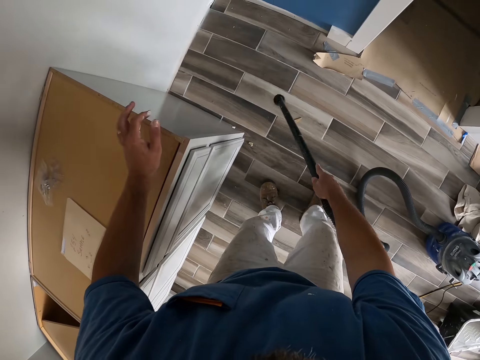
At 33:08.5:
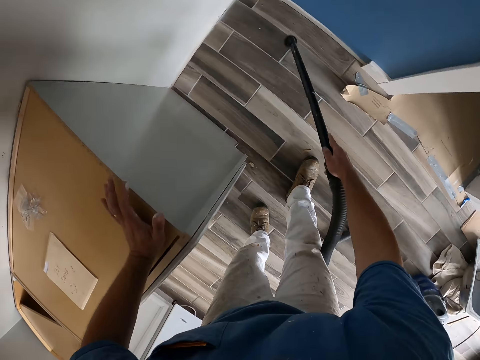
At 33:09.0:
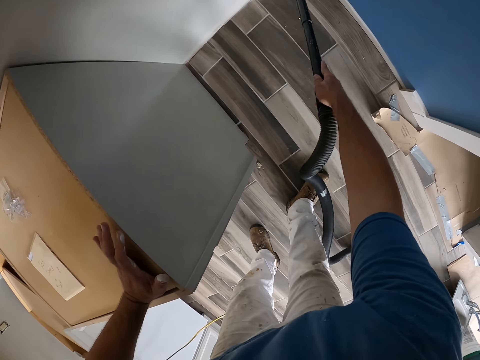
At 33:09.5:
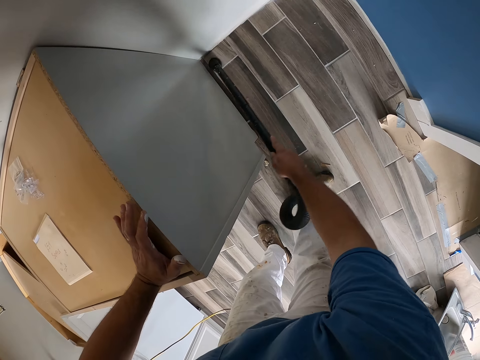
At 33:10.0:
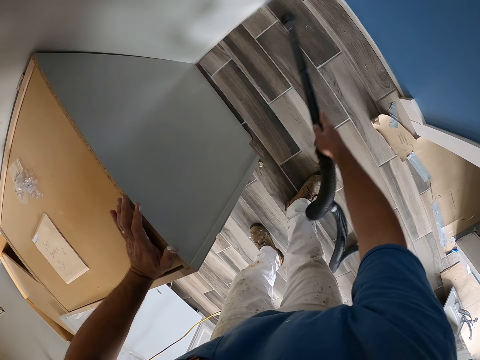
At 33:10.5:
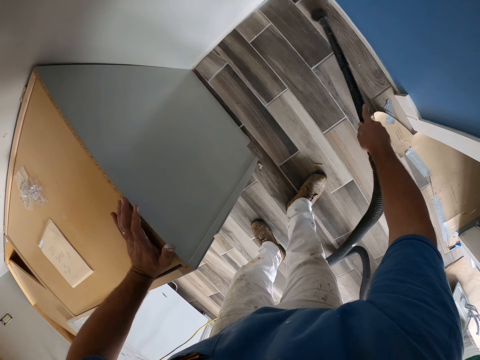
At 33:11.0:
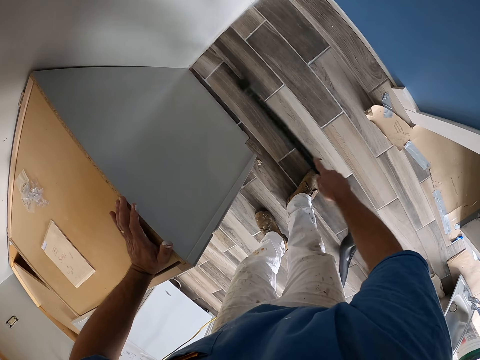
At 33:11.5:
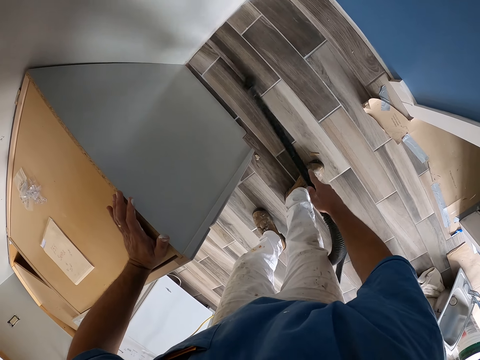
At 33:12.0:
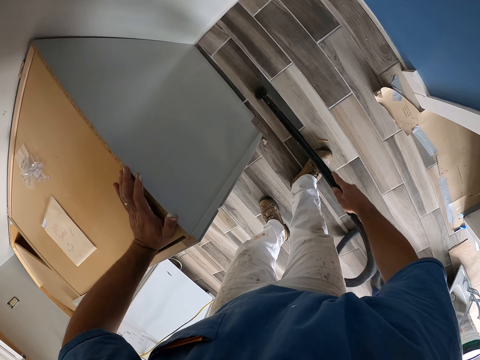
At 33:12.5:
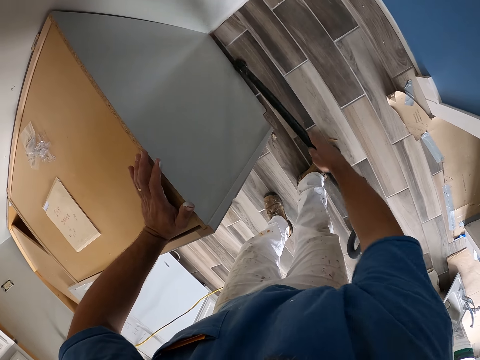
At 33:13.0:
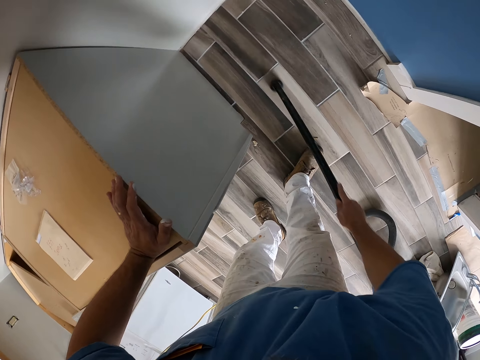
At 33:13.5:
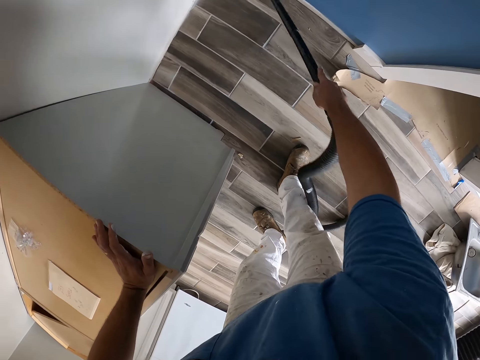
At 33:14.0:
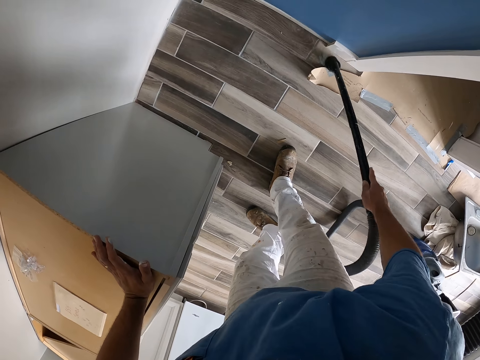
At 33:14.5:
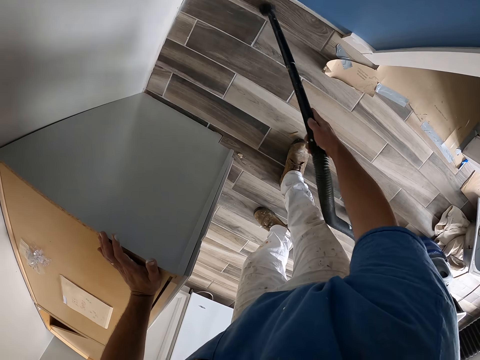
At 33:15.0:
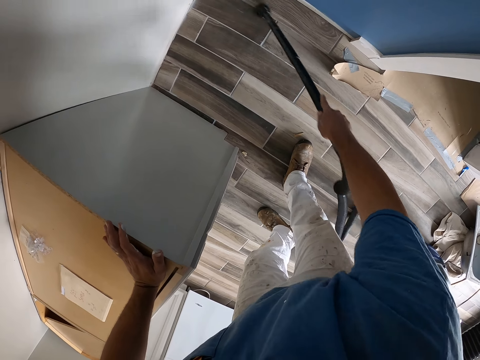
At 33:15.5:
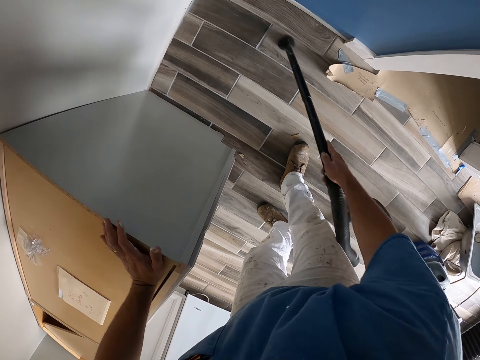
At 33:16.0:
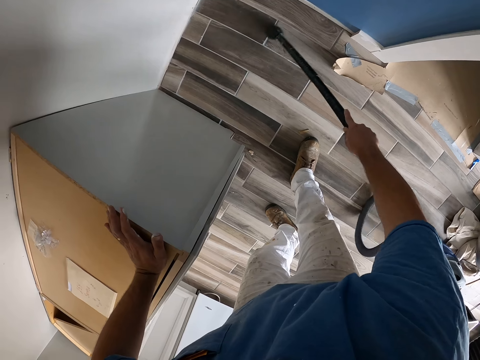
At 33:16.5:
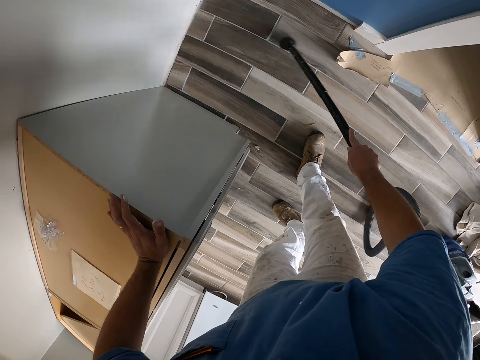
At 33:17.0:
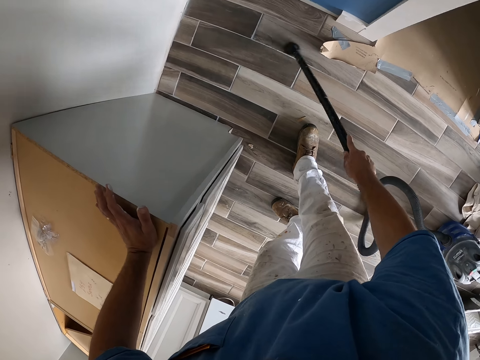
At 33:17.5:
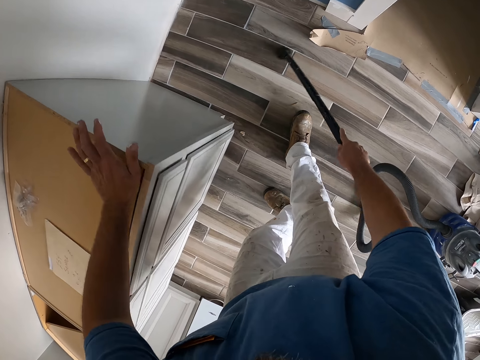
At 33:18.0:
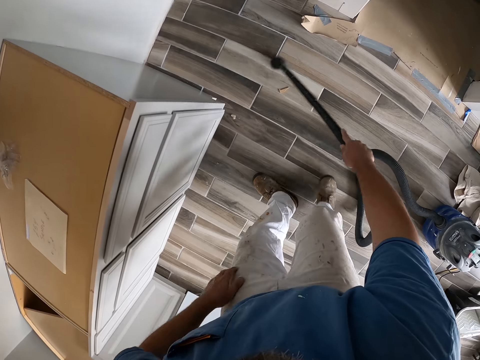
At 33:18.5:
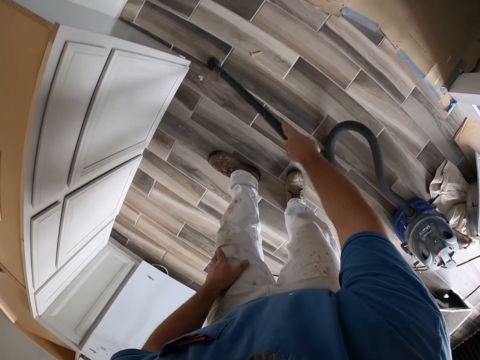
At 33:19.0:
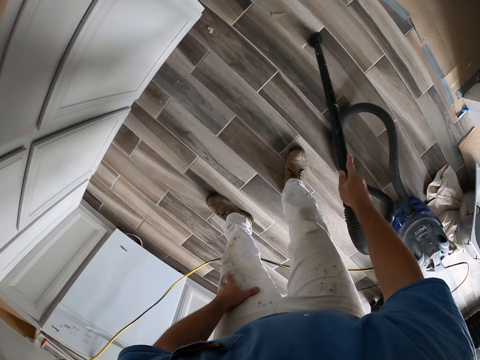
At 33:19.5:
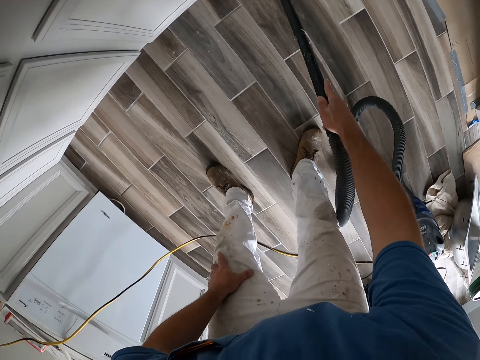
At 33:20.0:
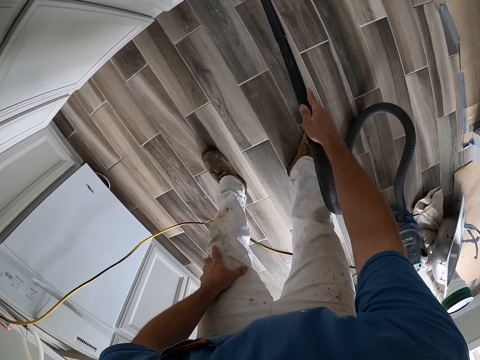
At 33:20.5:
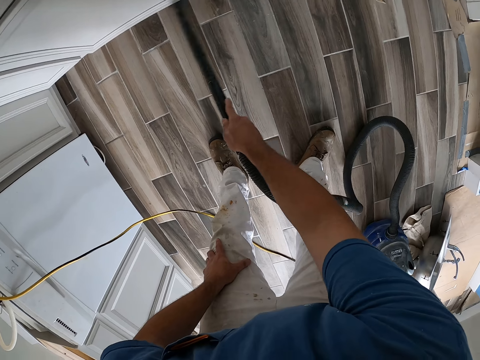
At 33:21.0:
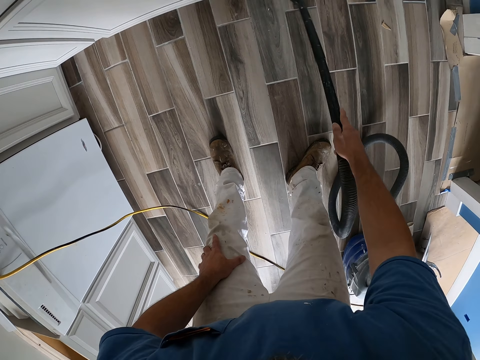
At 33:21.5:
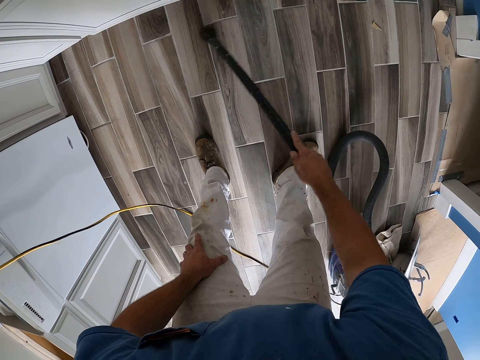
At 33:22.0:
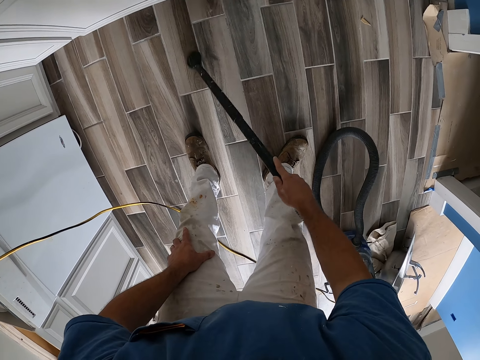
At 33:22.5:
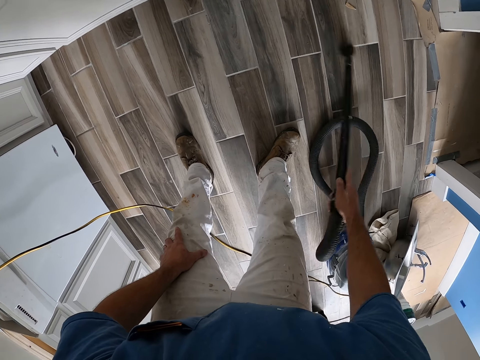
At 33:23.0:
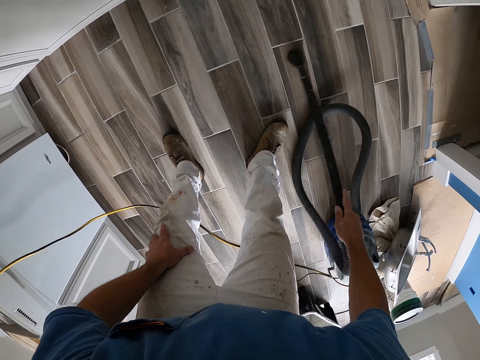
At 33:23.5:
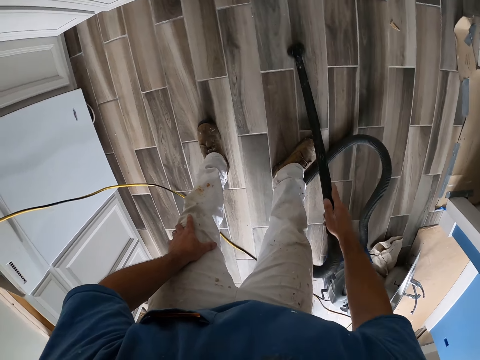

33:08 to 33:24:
The camera wearer vacuums the floor with the vacuum cleaner. He places his left hand on a cabinet or counter top. He vacuums the floor with the vacuum cleaner. He places his left hand on his left thigh.

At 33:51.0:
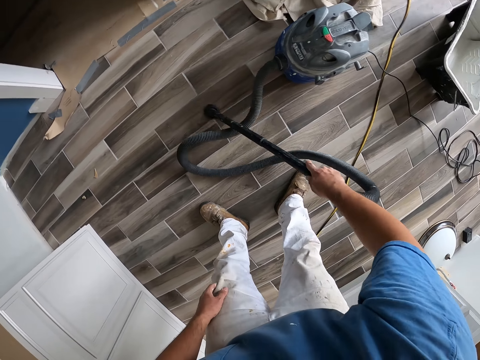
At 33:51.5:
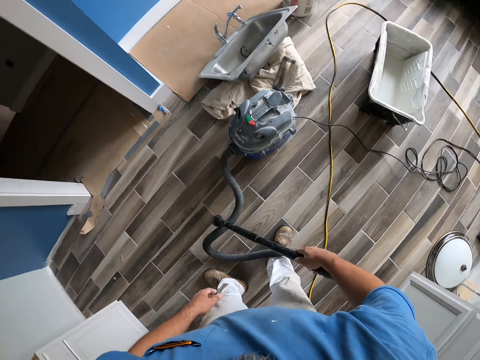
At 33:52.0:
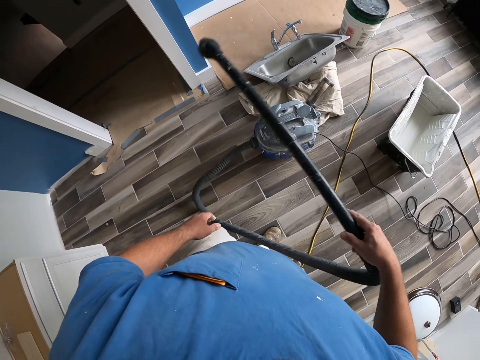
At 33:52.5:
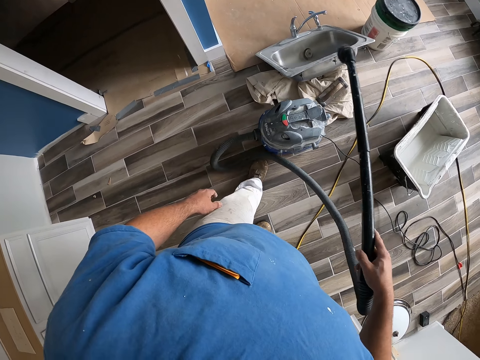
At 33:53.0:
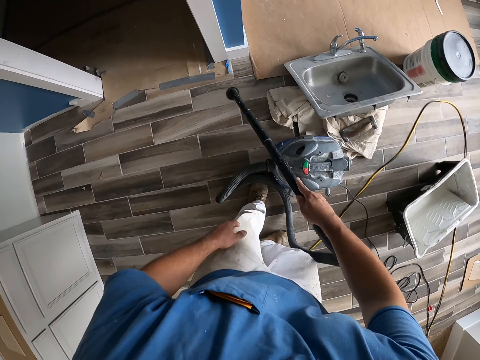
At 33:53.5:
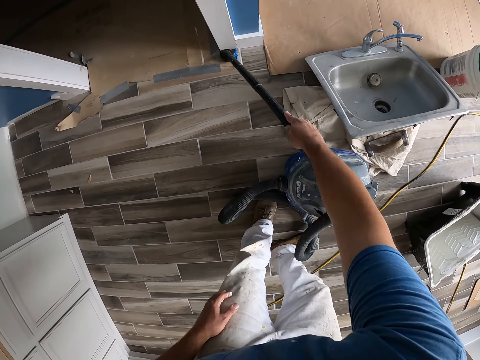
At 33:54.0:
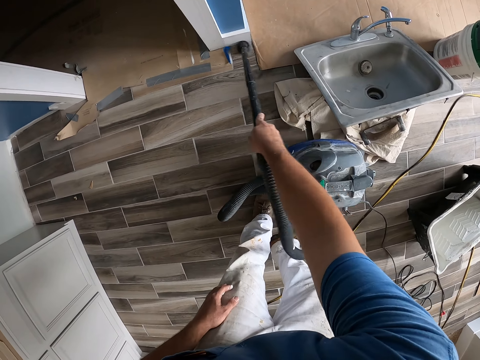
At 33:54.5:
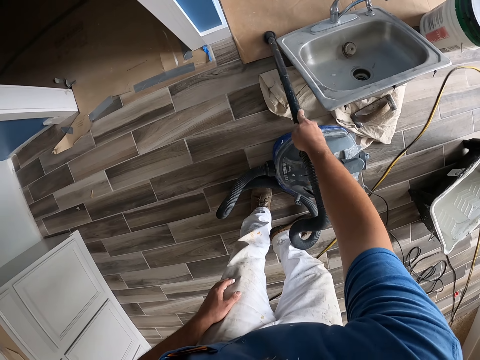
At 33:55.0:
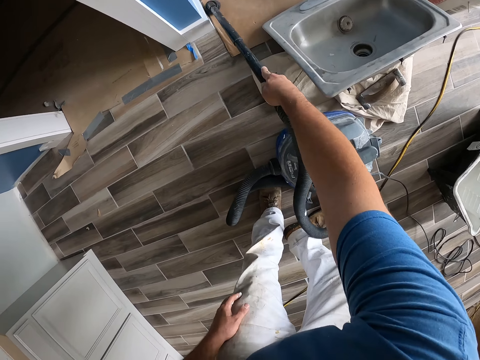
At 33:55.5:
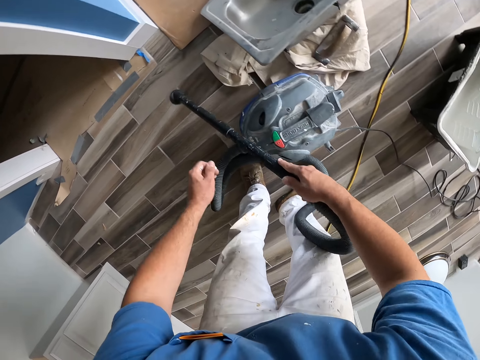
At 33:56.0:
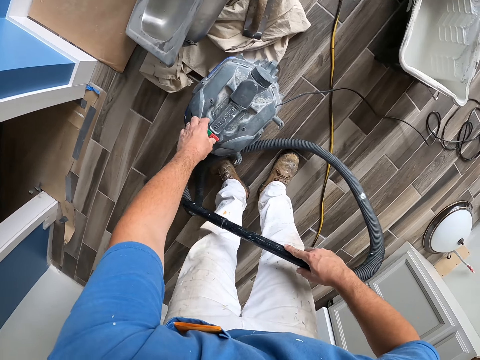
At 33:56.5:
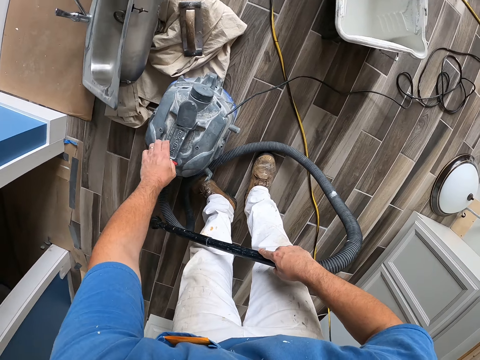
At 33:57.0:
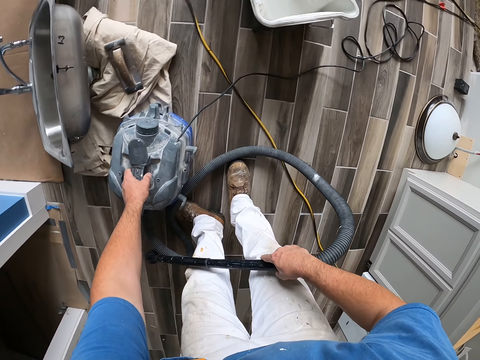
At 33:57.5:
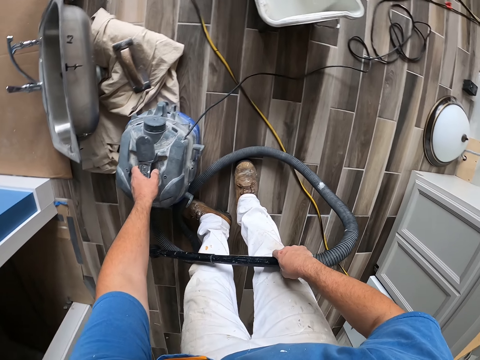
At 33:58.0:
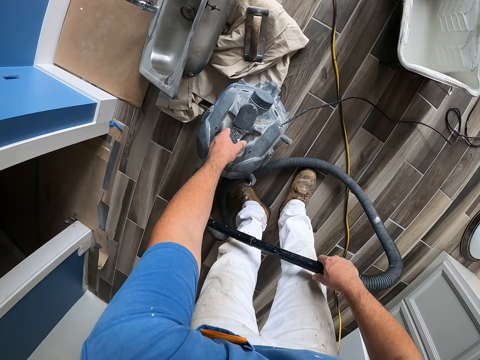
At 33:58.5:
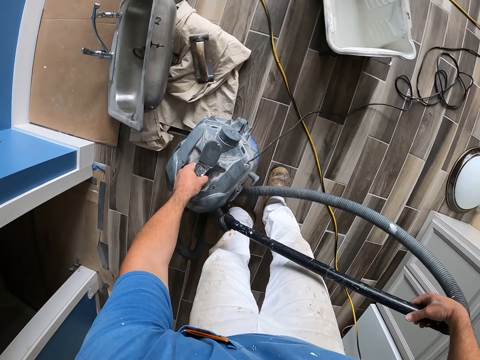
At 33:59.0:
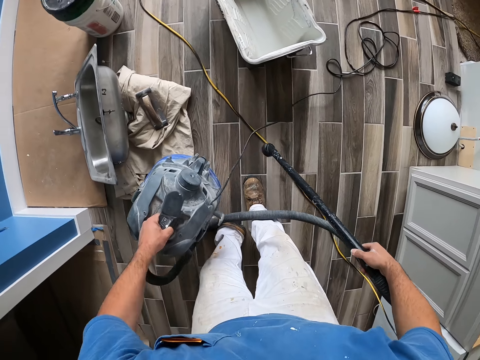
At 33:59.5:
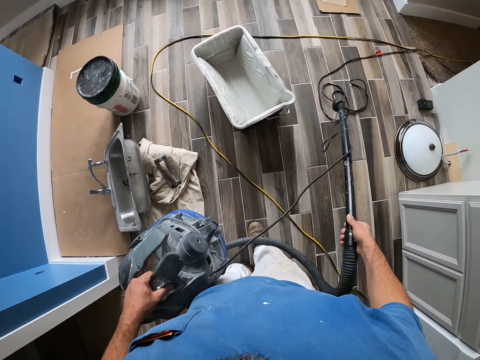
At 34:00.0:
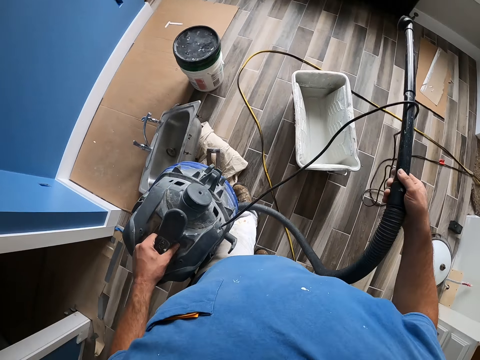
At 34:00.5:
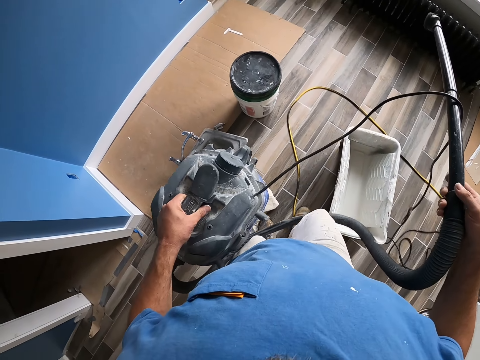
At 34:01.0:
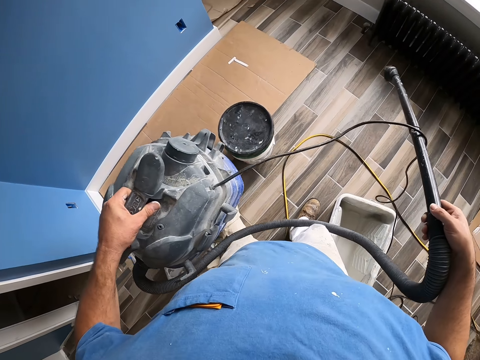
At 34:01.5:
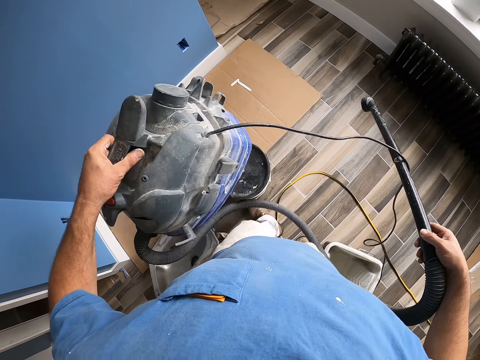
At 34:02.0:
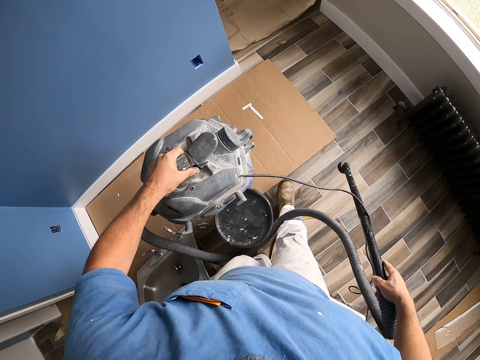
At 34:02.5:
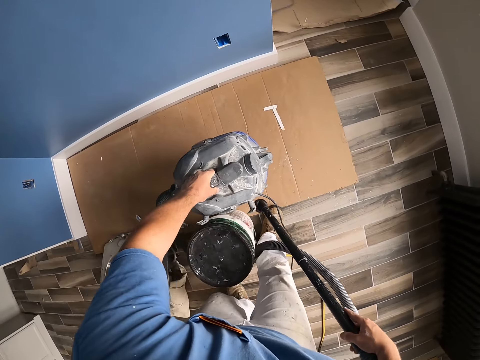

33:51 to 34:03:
The camera wearer stares at the floor. He vacuums the floor. He turns off the vacuum cleaner. He touches the vacuum cleaner machine. He picks up the vacuum cleaner. He carries the vacuum cleaner from the floor with his left hand. He walks around the apartment.
